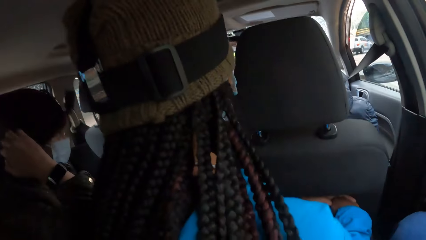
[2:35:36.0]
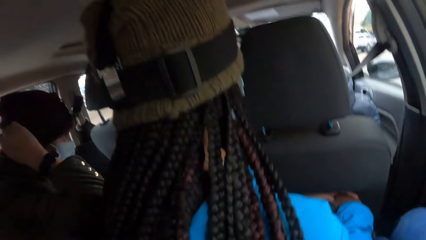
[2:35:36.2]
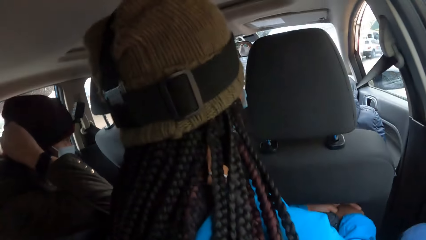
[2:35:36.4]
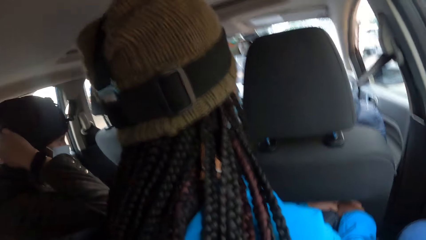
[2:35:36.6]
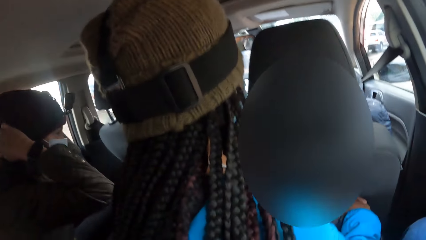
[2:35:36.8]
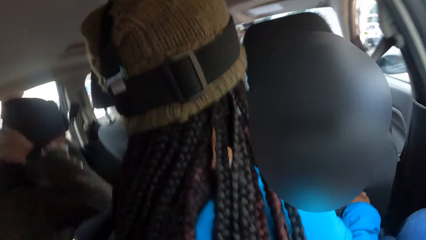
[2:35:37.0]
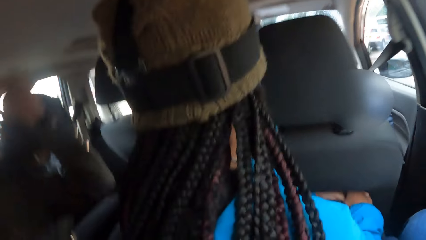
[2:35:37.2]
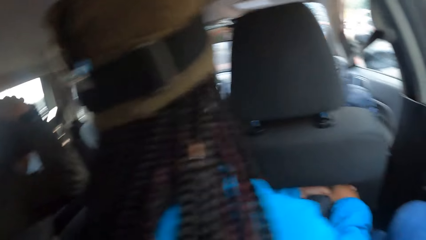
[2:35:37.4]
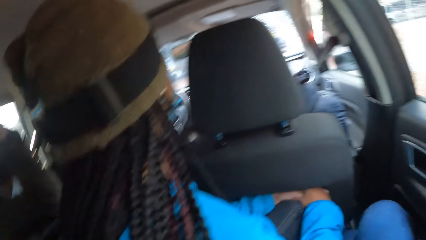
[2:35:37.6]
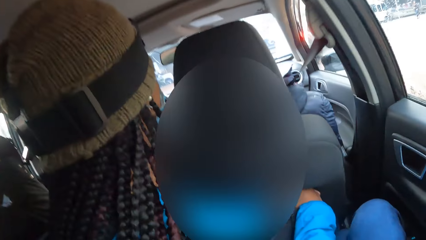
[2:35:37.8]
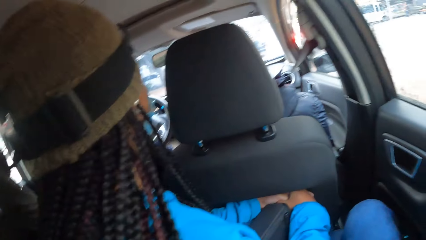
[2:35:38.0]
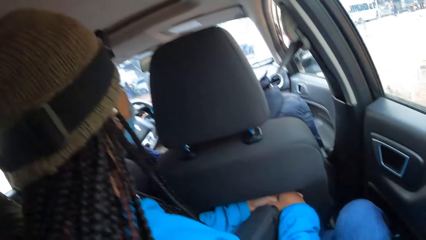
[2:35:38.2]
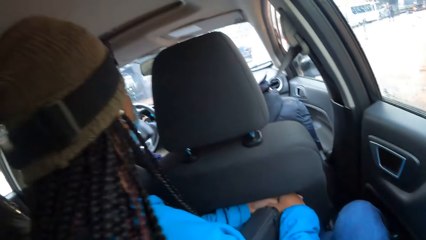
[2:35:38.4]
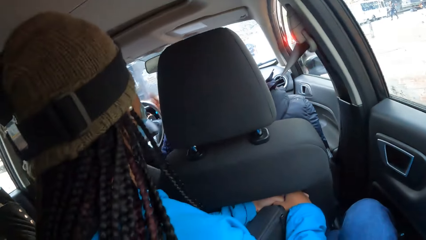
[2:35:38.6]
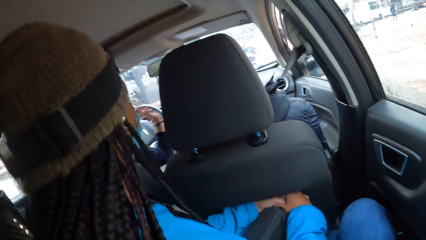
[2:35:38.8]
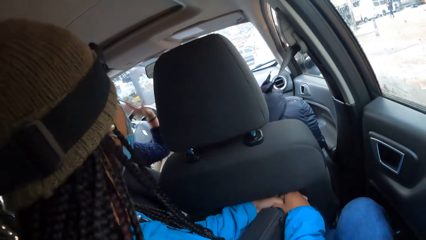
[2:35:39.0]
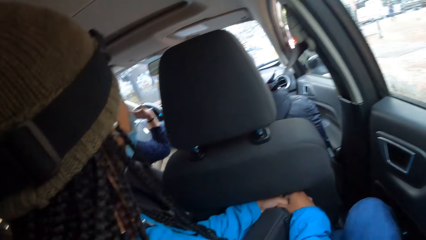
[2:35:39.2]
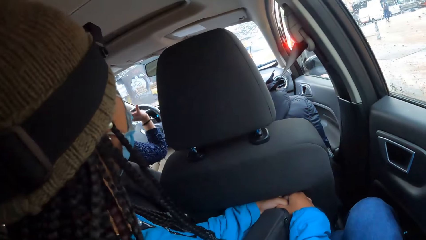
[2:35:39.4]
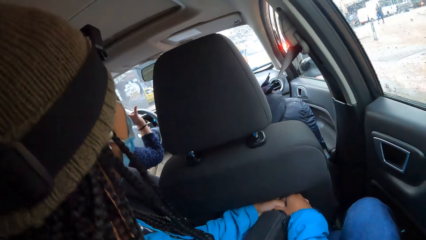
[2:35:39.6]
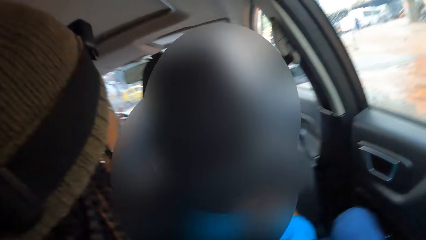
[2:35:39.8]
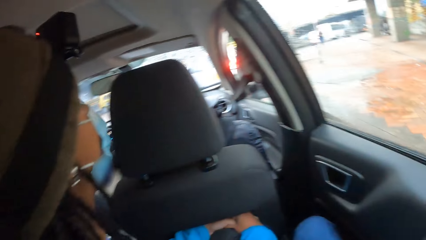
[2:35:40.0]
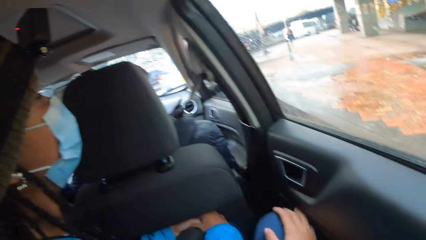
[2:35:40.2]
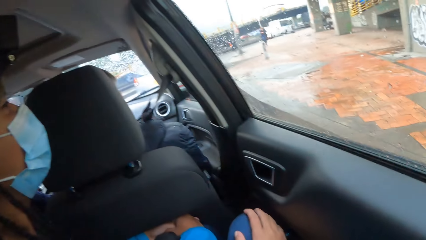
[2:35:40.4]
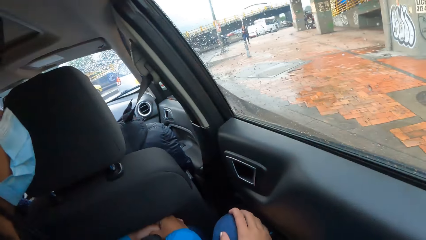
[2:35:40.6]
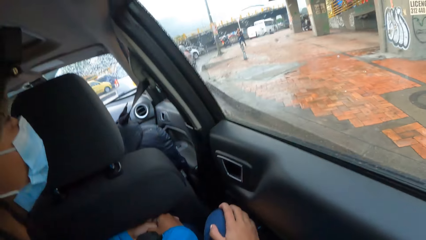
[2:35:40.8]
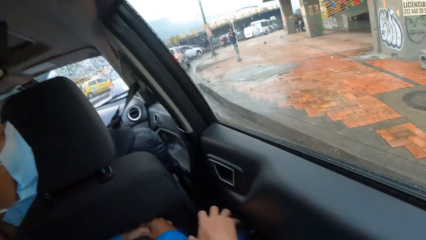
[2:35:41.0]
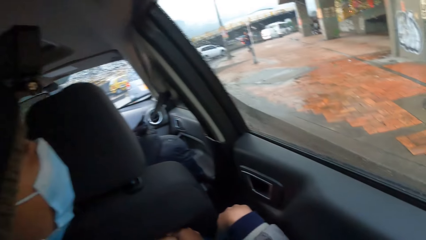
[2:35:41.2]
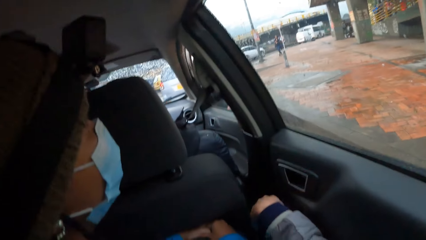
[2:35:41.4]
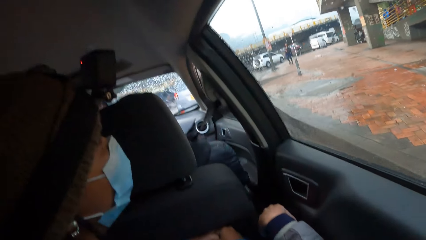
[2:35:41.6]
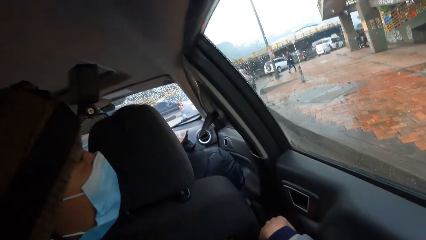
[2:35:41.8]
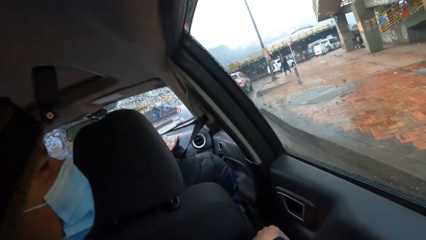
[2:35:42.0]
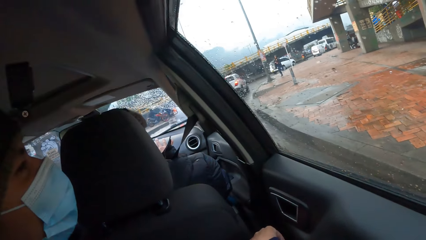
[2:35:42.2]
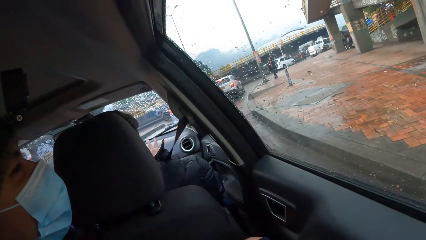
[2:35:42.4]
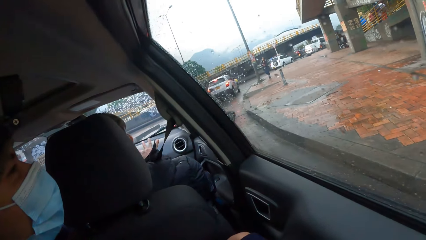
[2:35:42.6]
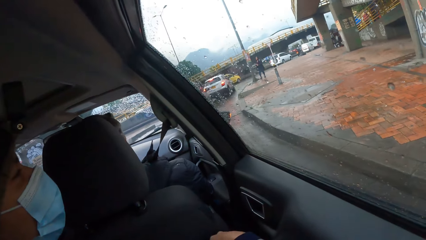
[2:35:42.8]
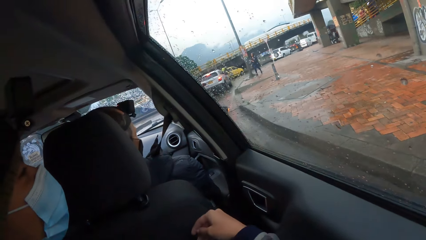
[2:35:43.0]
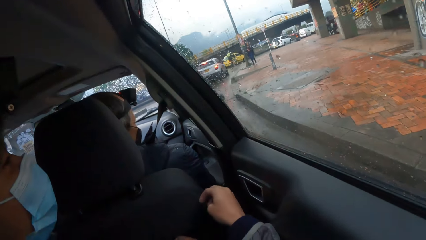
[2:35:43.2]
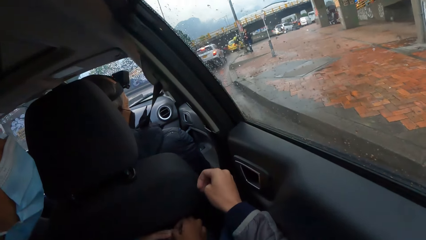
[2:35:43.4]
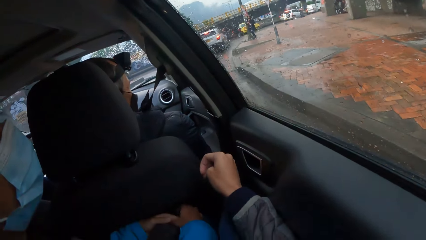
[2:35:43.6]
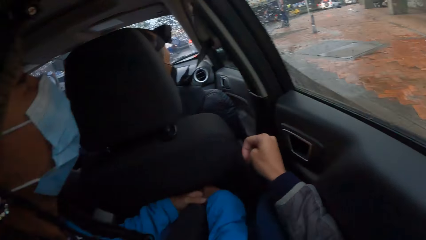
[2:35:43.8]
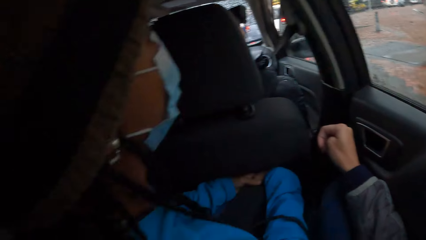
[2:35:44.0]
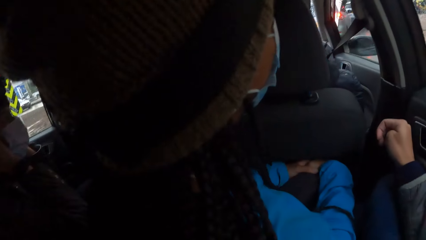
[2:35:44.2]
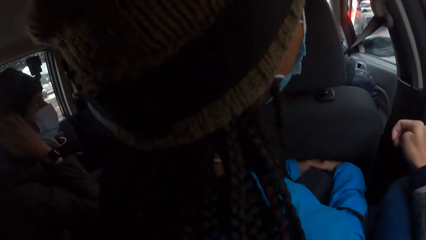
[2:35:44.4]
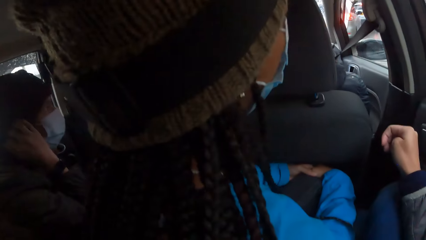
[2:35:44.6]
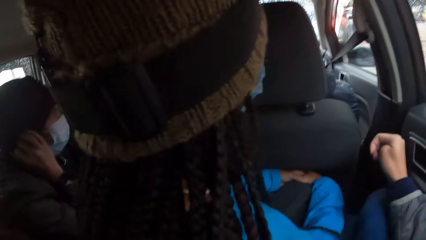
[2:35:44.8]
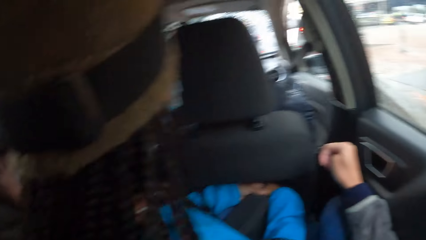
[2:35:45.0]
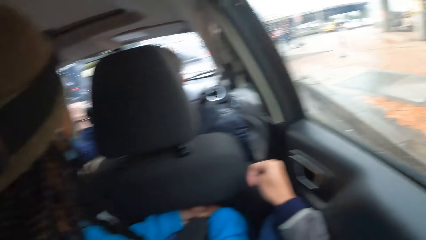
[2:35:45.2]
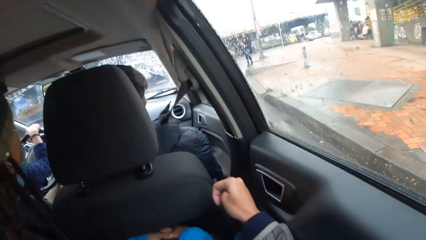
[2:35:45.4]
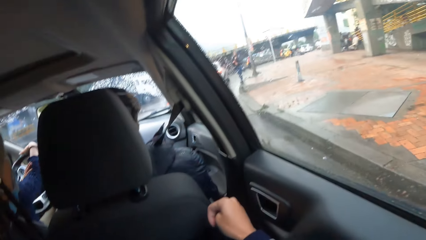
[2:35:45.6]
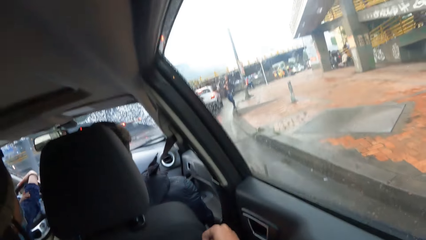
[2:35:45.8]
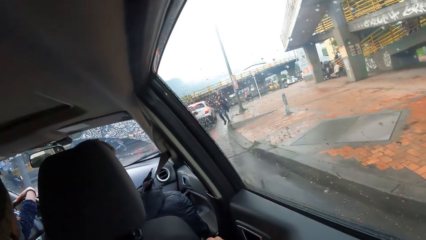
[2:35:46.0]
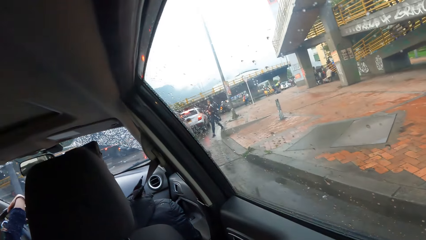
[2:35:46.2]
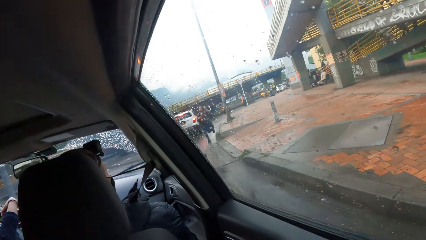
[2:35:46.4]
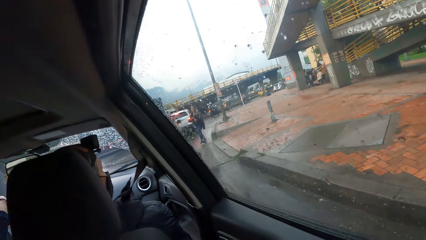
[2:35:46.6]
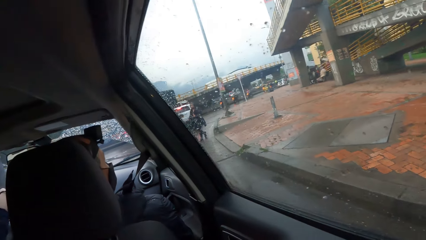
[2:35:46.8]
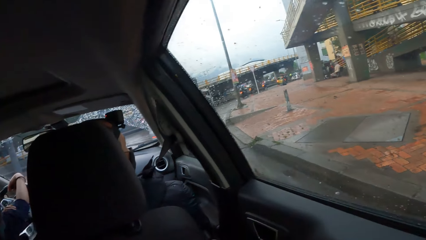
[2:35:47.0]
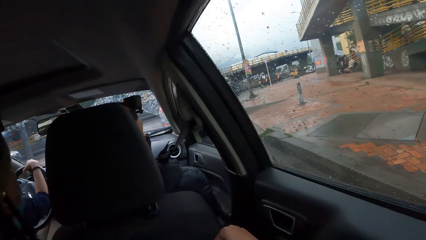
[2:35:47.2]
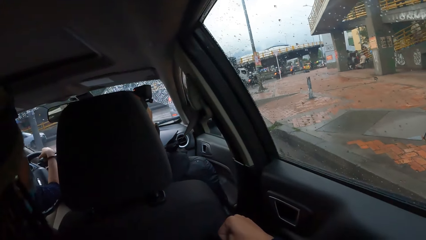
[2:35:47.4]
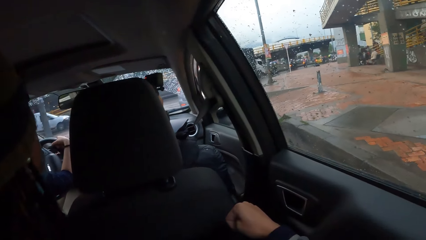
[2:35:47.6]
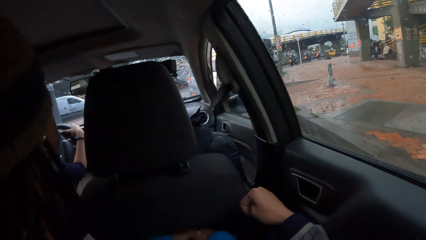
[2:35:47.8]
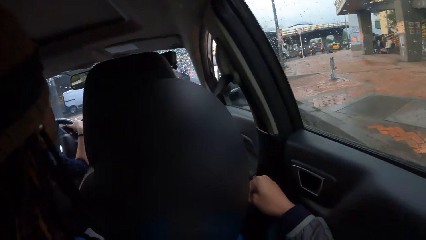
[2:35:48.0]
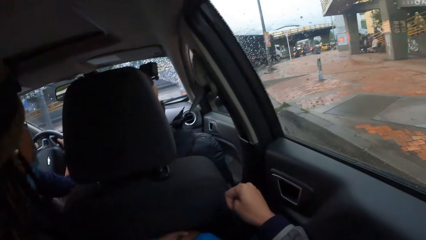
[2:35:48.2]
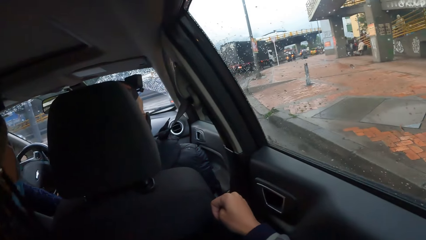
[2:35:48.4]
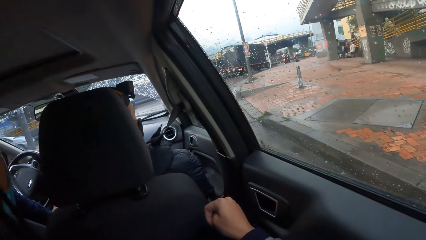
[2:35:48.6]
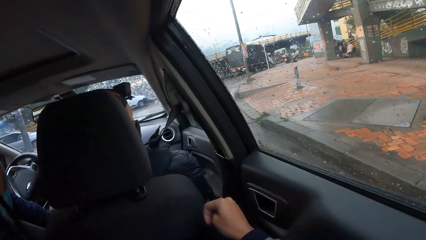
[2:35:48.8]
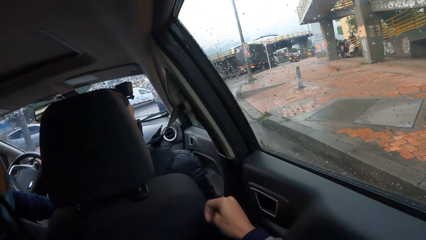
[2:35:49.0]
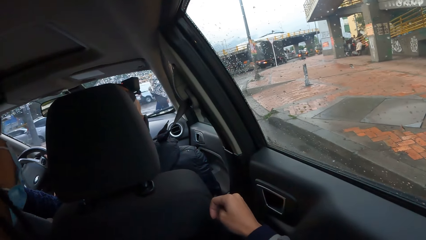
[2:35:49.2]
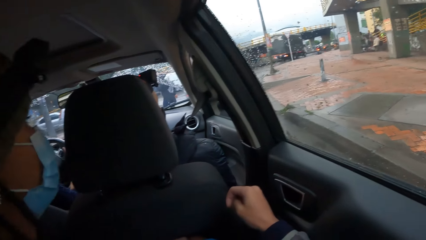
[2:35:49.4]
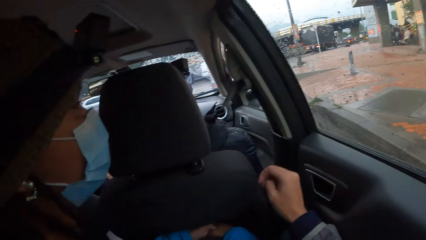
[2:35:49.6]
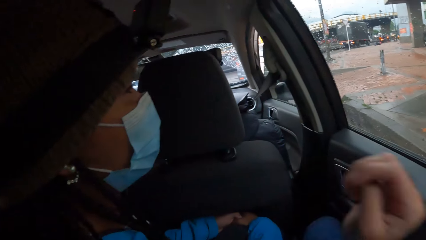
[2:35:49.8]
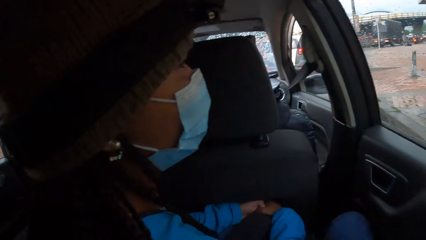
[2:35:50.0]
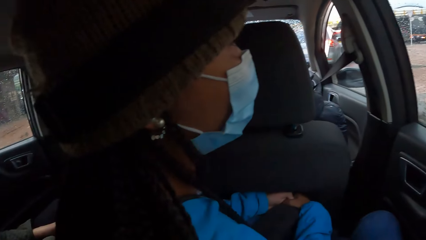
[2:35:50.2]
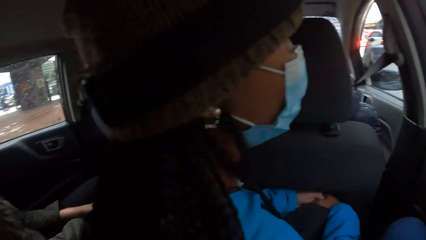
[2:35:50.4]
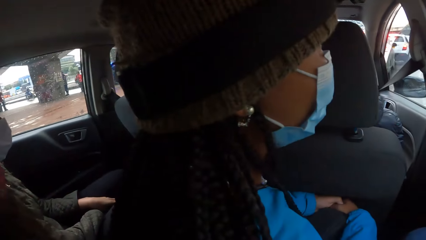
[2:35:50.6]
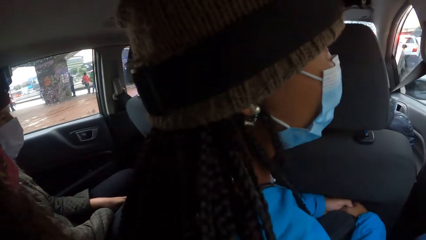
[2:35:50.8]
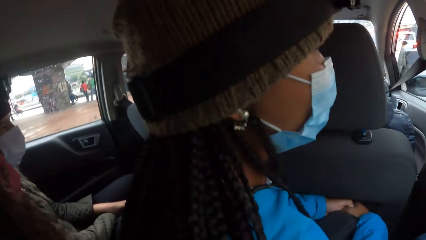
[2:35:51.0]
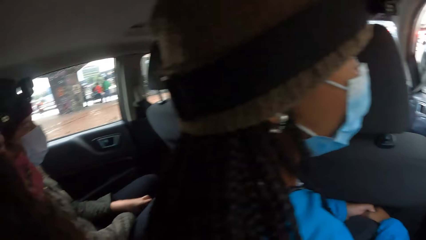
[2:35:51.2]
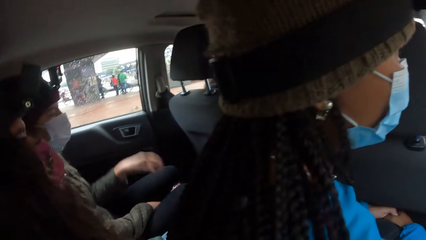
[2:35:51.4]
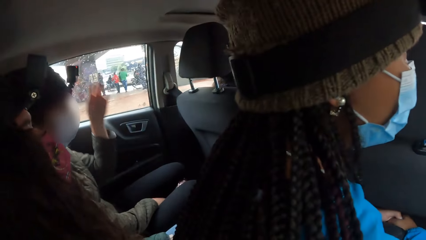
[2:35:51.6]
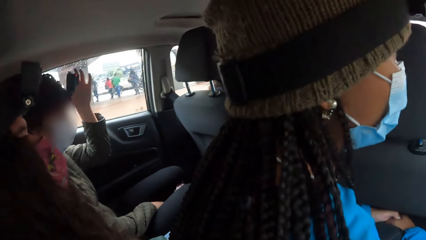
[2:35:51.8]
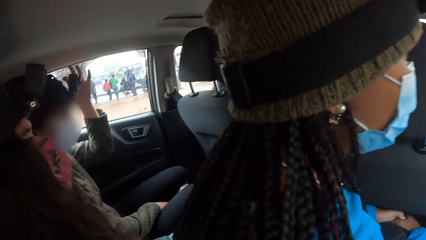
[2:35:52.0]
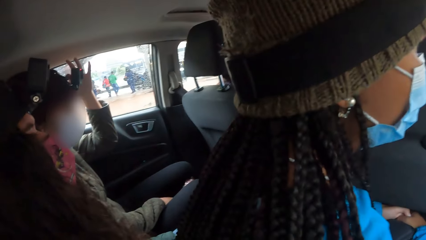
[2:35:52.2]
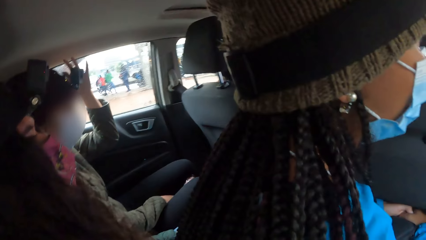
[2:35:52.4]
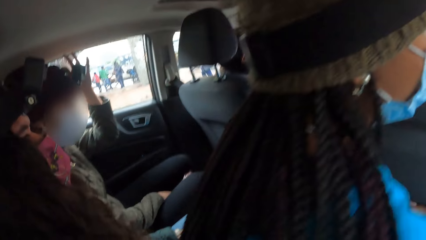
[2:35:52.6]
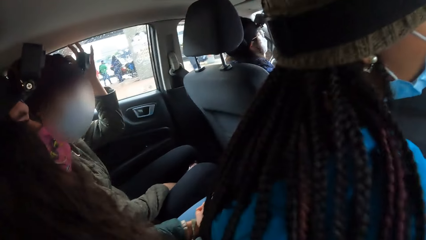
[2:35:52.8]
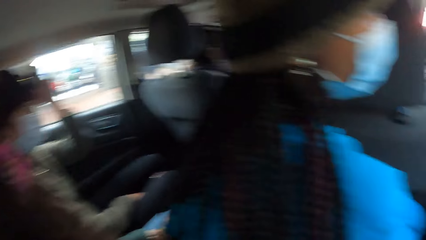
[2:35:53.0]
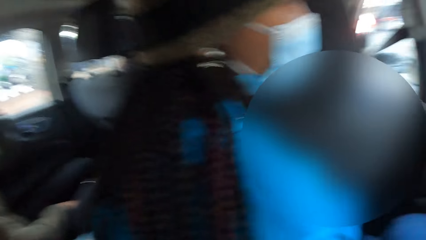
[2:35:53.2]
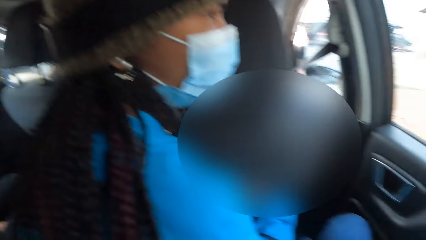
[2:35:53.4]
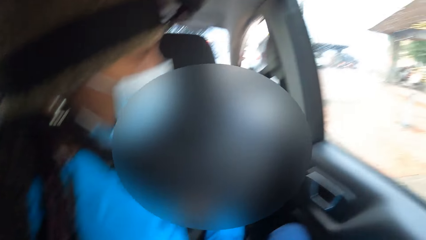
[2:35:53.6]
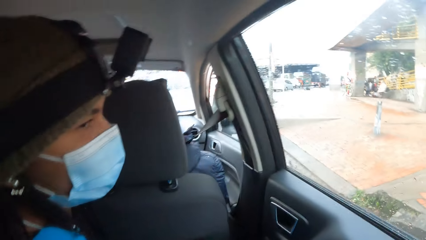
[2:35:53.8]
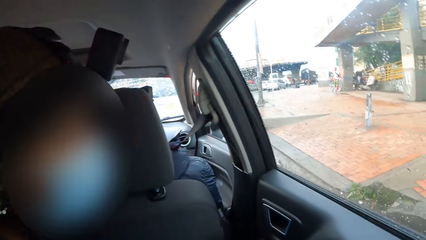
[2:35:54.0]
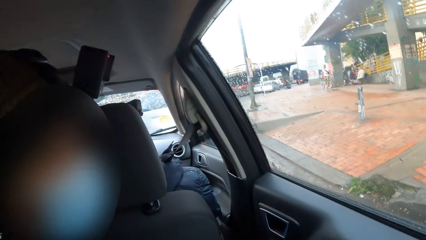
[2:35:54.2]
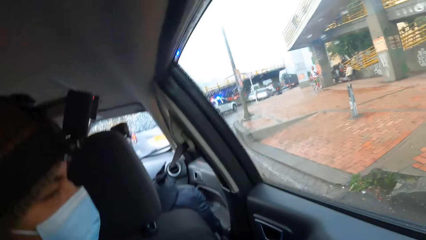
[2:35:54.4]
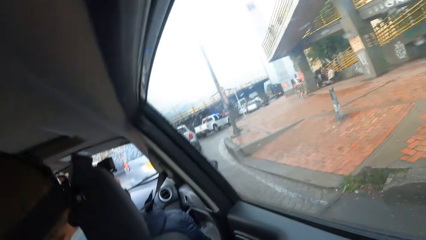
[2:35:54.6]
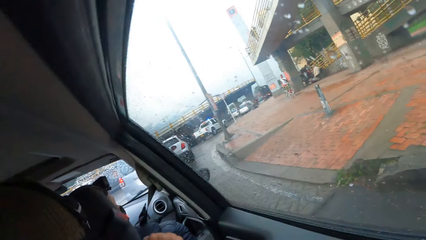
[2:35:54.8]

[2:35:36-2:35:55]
The camera wearer drops his hand. He folds his hand. He looks outside the car. He raises his hand. He looks around.
